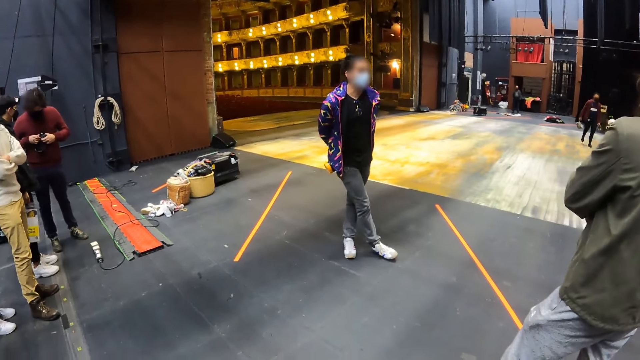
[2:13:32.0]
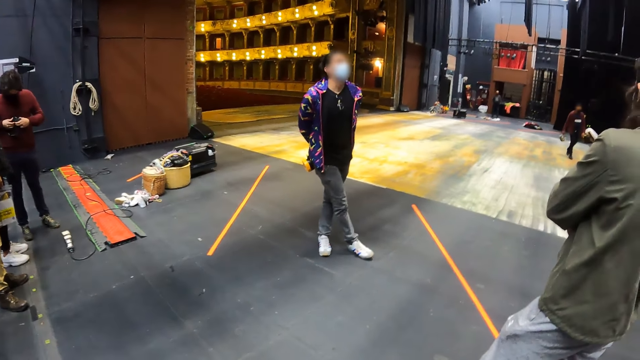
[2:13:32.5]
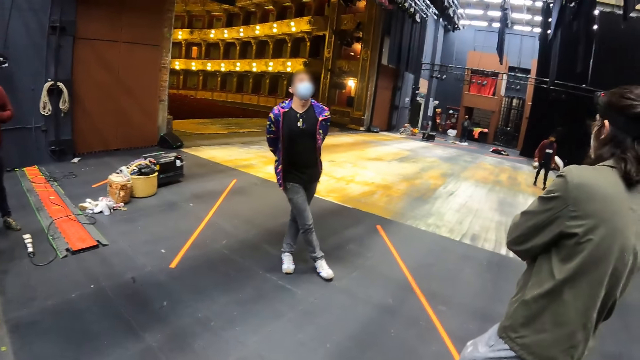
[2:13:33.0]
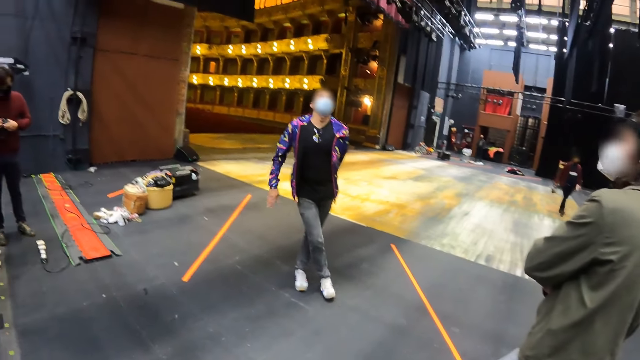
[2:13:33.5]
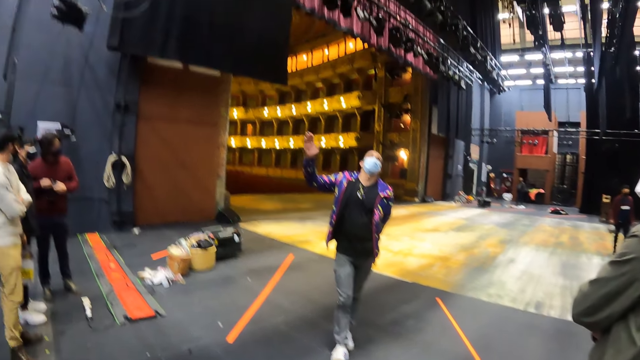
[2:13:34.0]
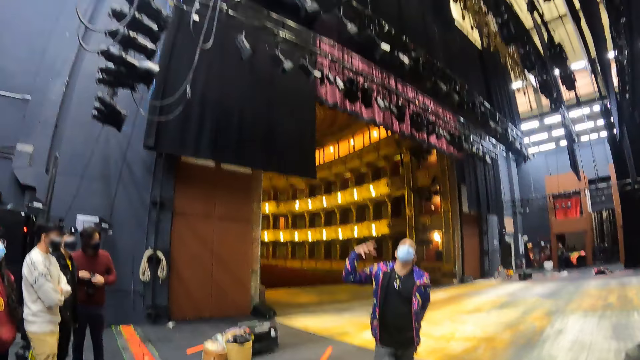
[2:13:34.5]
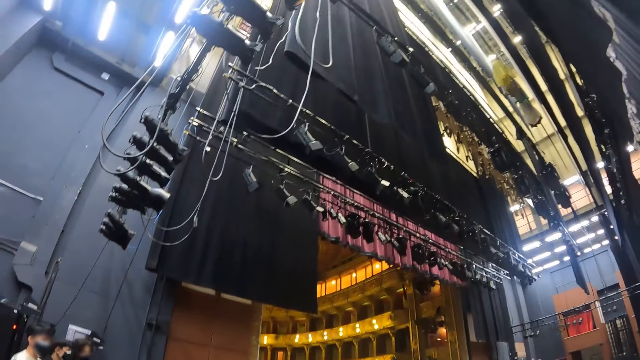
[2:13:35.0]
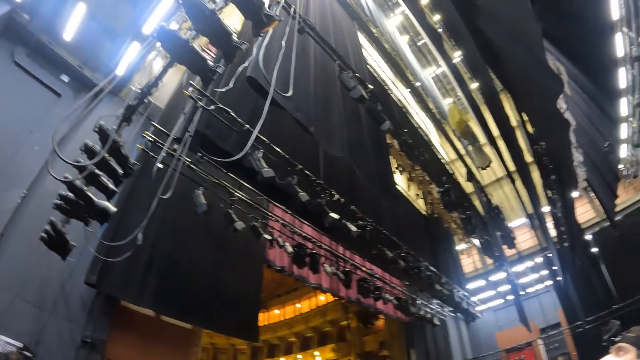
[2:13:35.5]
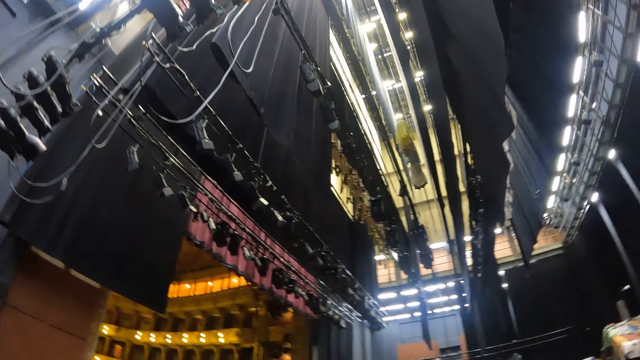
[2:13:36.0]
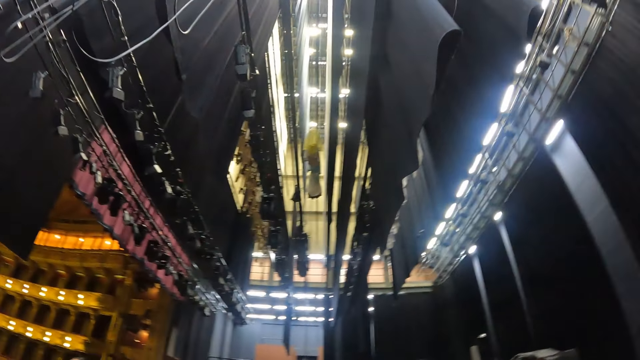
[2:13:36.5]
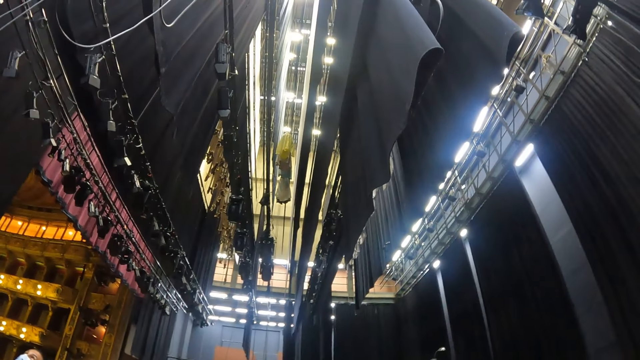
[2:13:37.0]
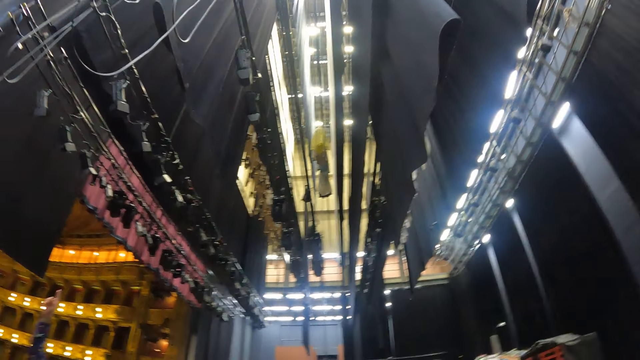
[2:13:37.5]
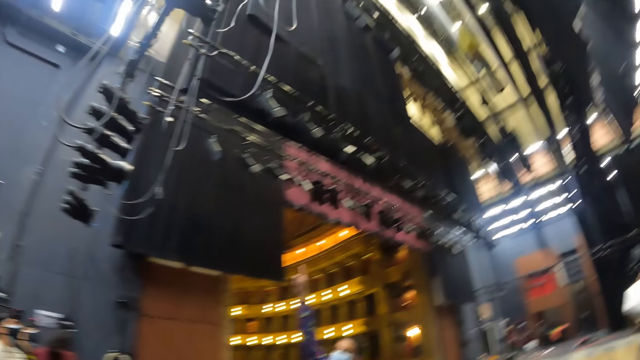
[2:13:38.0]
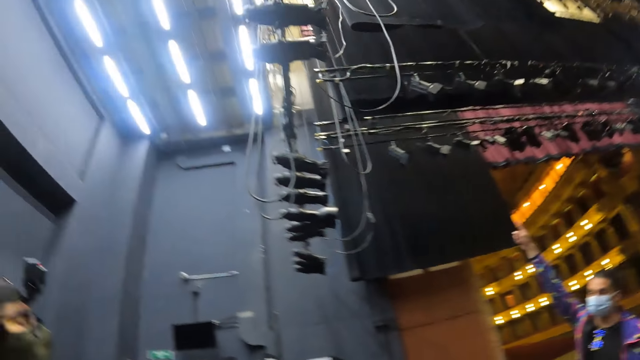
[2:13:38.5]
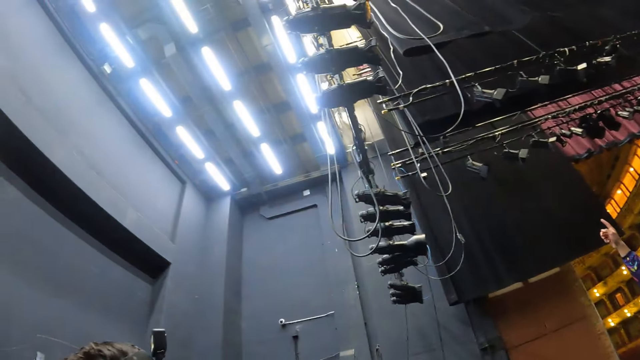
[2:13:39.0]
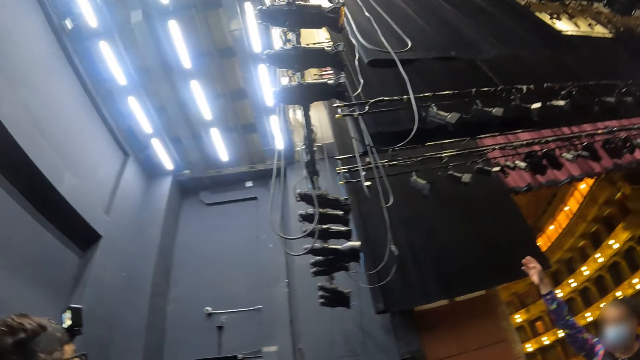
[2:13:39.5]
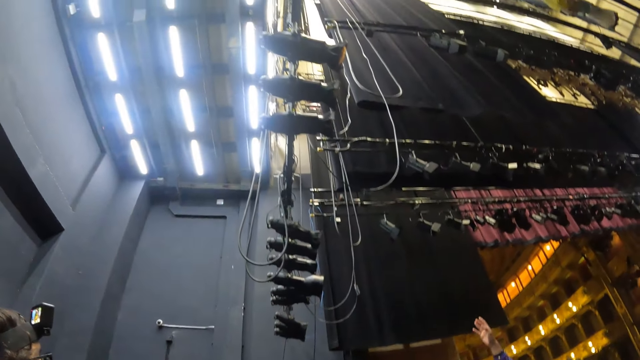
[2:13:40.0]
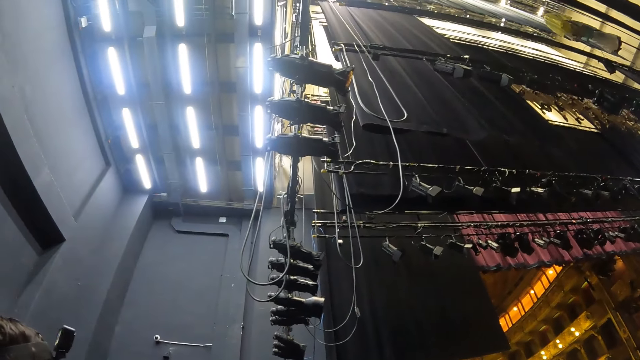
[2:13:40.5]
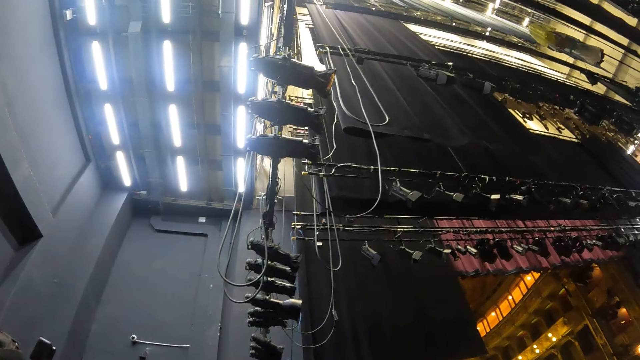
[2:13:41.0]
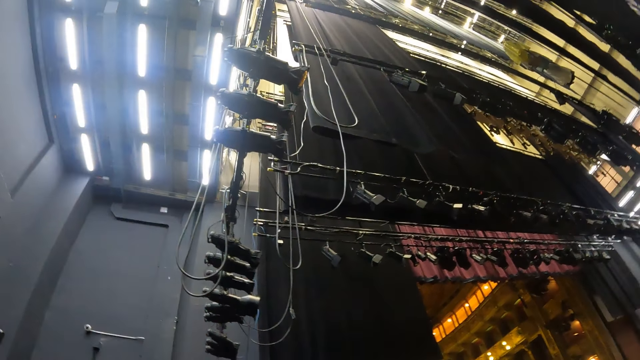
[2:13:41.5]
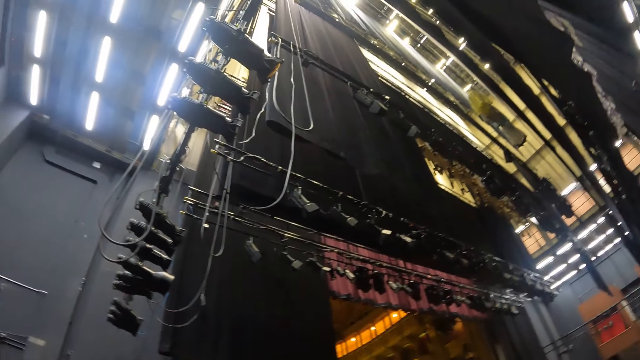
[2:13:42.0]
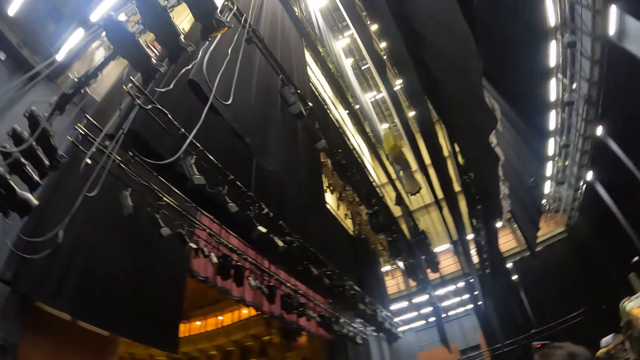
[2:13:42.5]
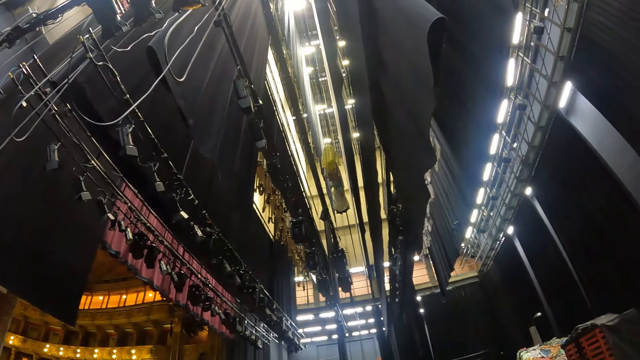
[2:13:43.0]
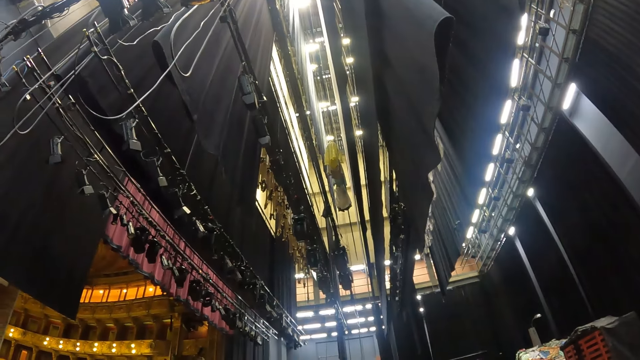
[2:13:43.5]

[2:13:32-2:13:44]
The camera wearer looks around the auditorium stage.

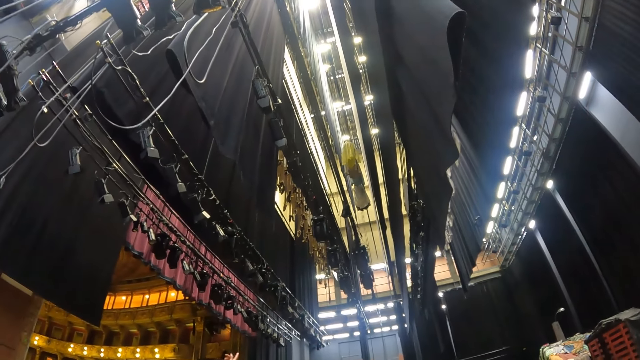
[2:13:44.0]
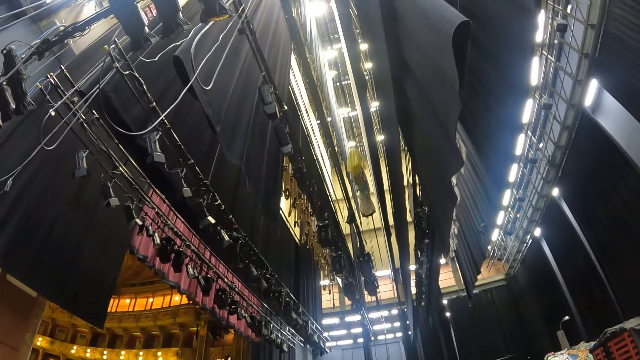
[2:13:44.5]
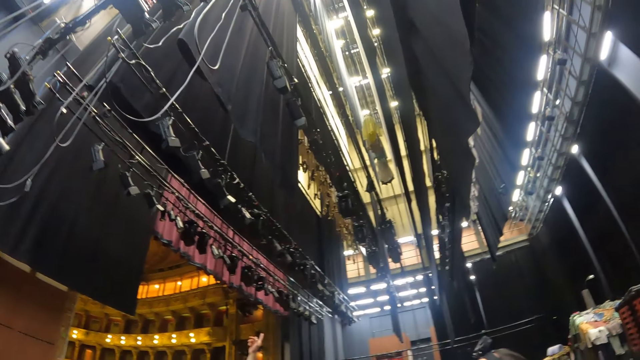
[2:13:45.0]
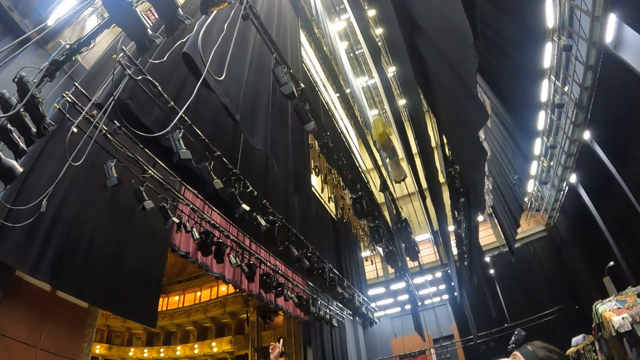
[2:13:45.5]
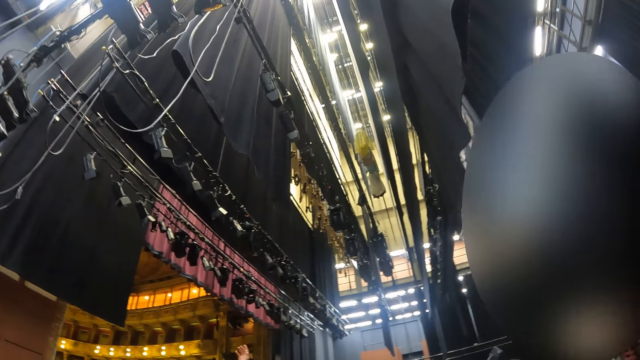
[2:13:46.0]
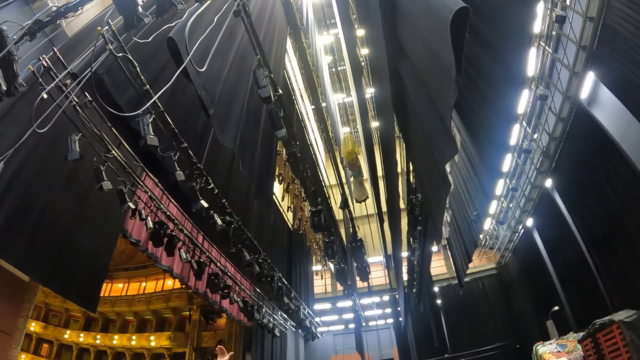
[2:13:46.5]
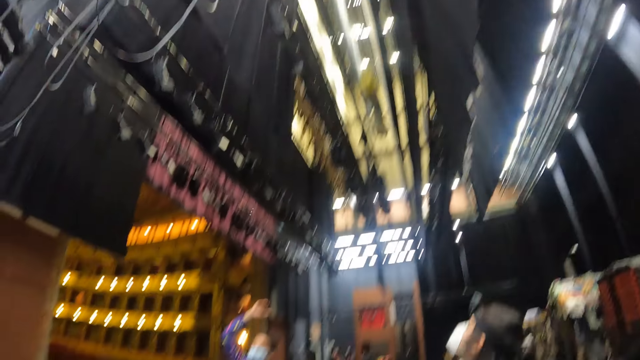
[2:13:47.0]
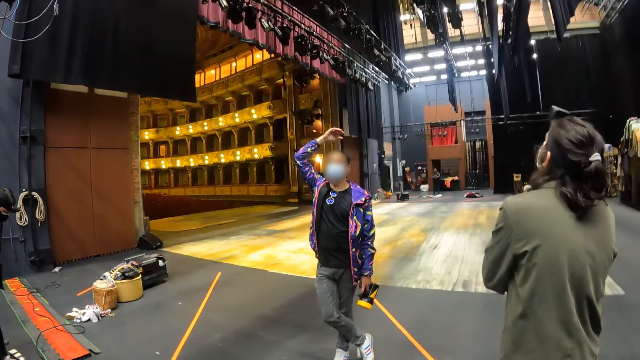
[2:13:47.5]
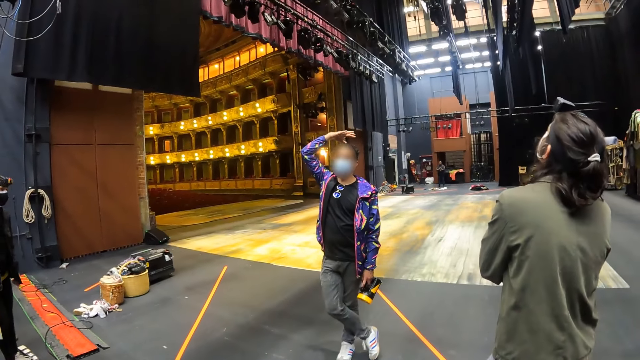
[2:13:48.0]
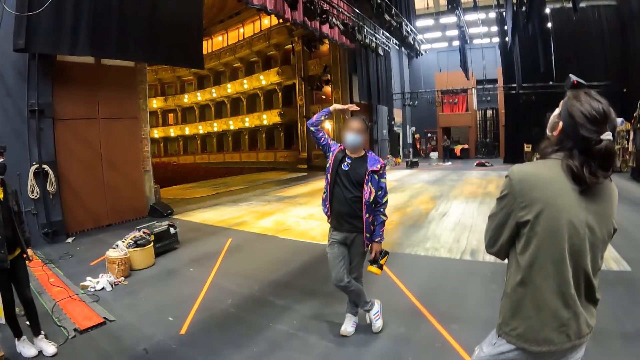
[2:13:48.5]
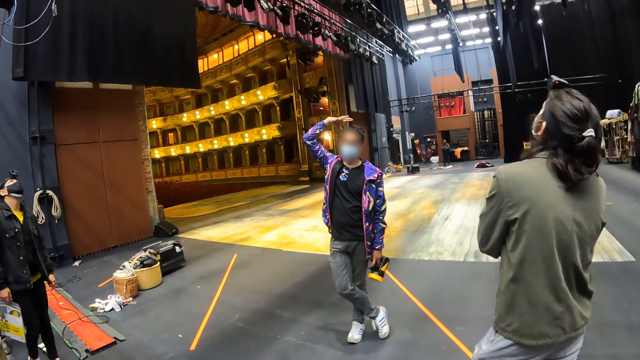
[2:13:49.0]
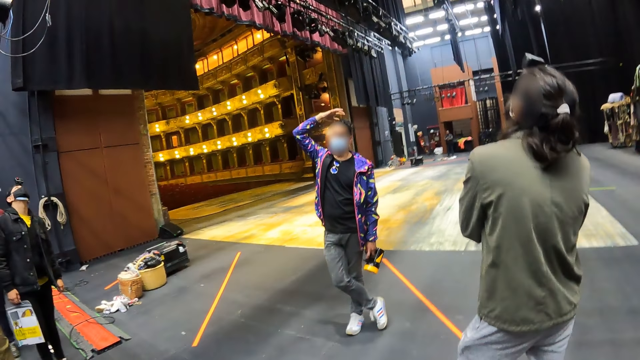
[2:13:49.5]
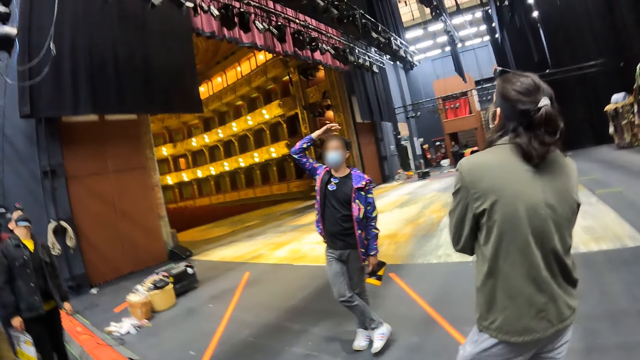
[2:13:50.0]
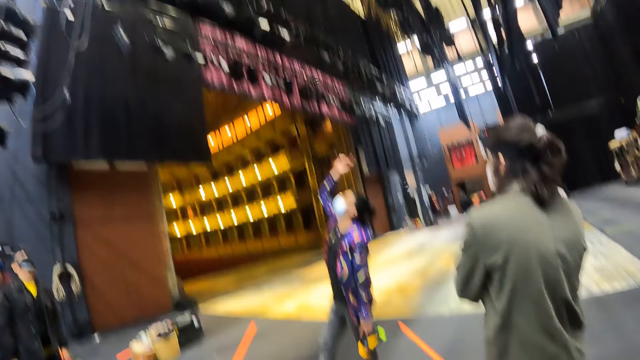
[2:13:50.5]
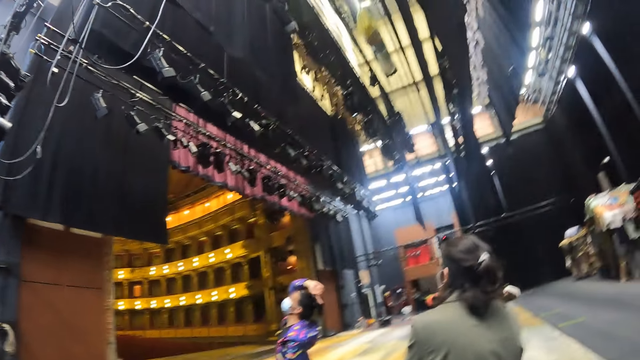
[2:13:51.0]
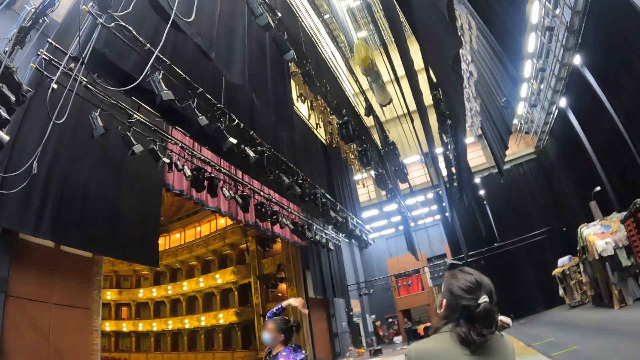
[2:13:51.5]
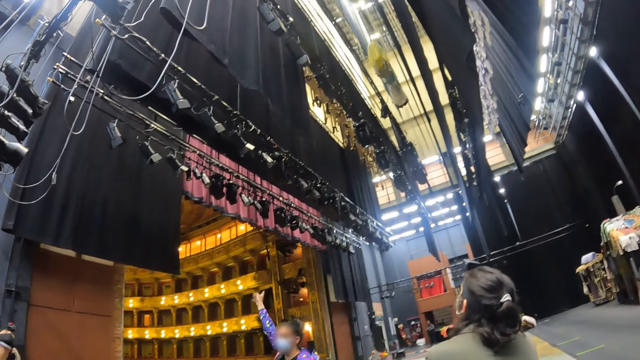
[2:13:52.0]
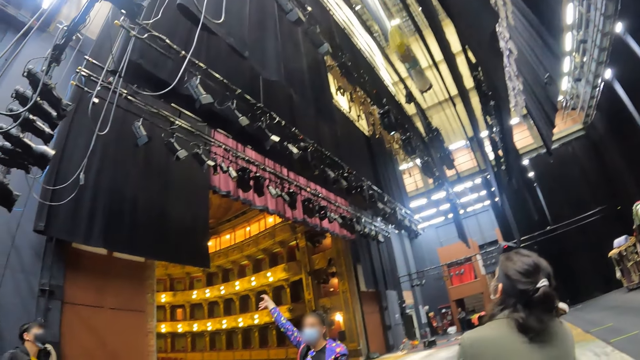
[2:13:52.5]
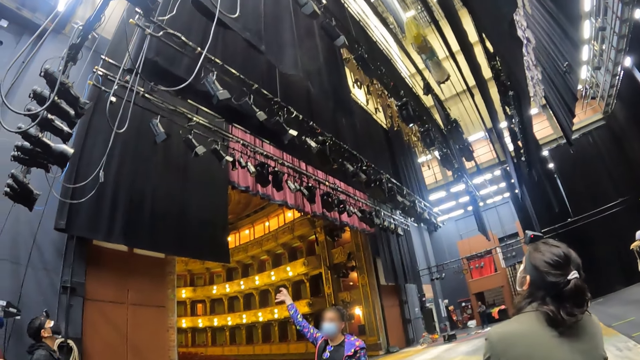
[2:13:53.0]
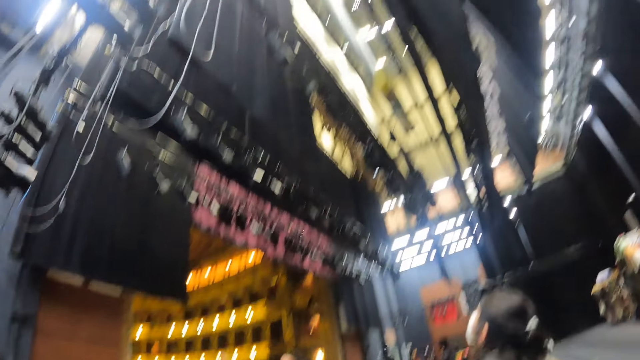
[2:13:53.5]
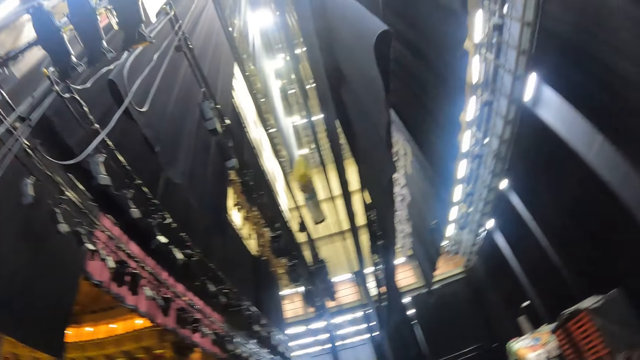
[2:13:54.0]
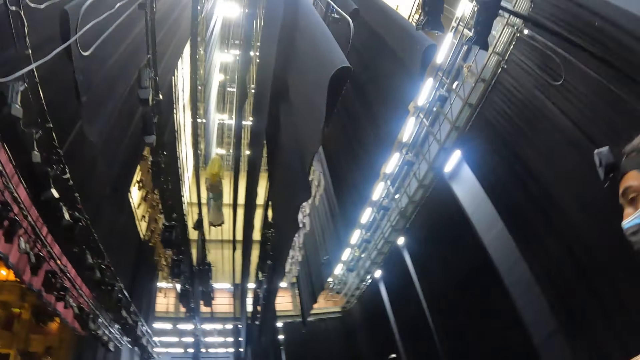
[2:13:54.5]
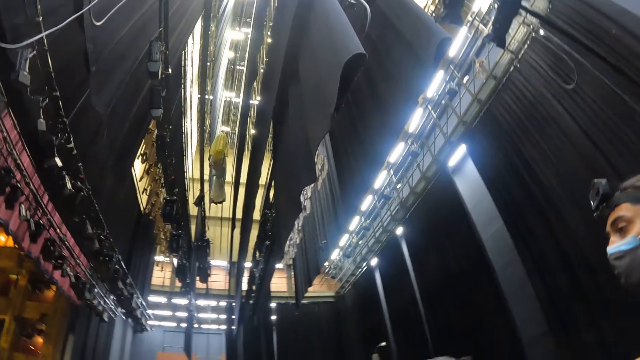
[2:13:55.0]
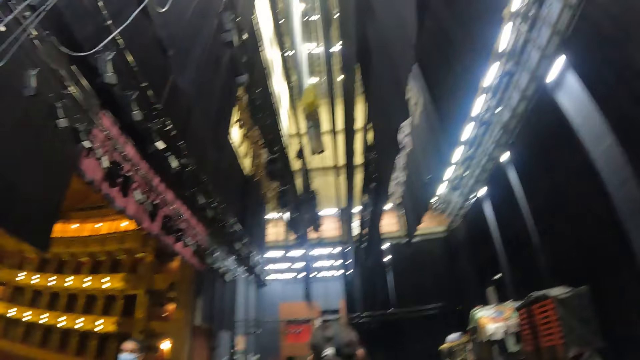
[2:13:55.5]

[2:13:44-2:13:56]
The camera wearer stands on the auditorium stage. They look around the auditorium stage.
